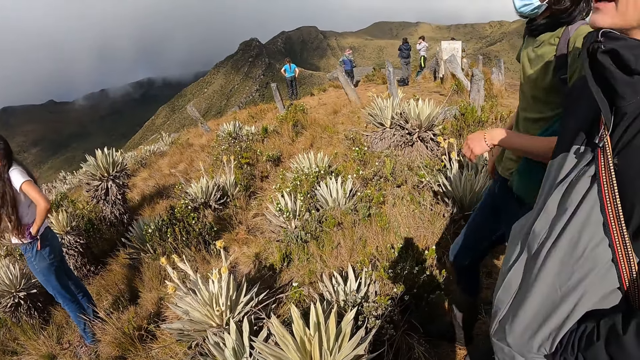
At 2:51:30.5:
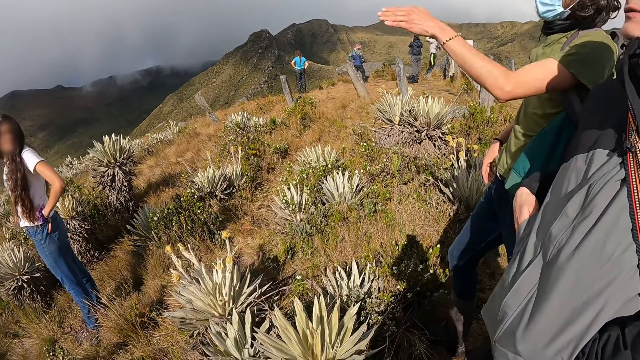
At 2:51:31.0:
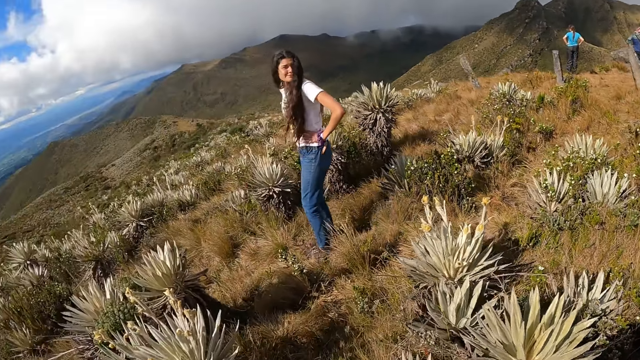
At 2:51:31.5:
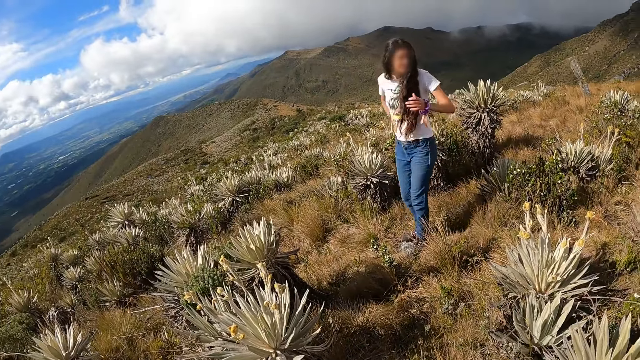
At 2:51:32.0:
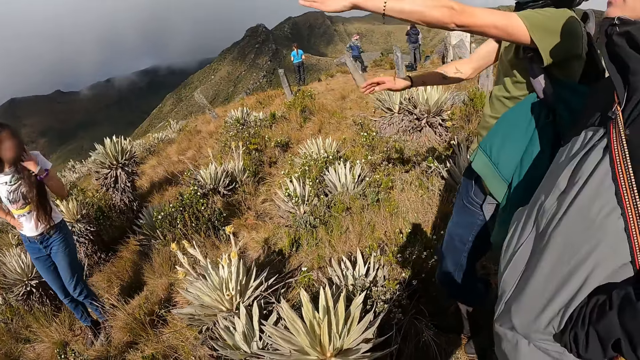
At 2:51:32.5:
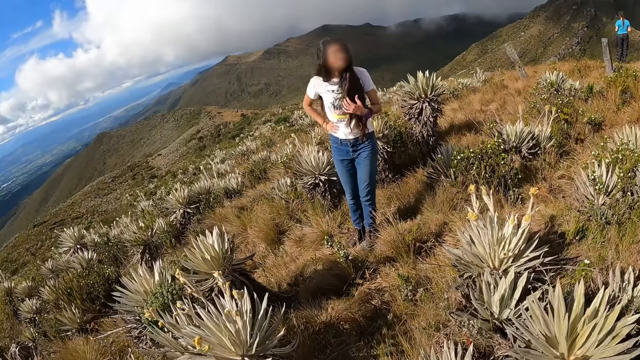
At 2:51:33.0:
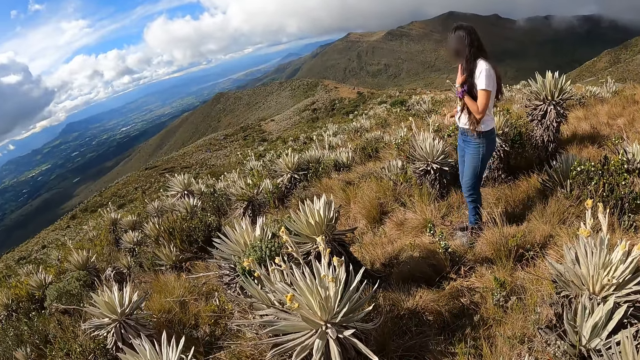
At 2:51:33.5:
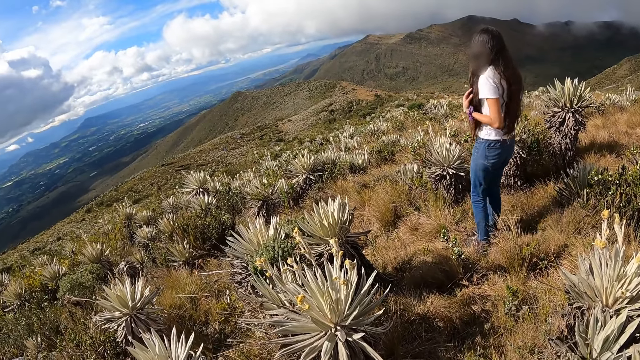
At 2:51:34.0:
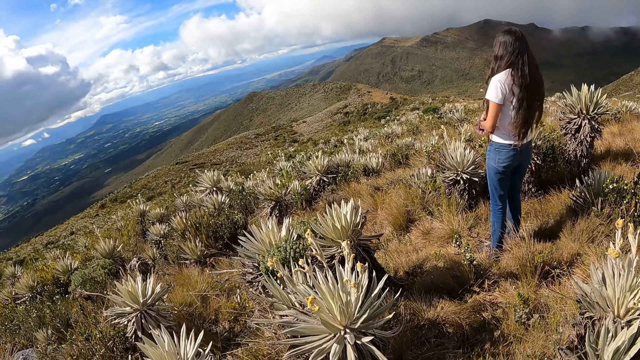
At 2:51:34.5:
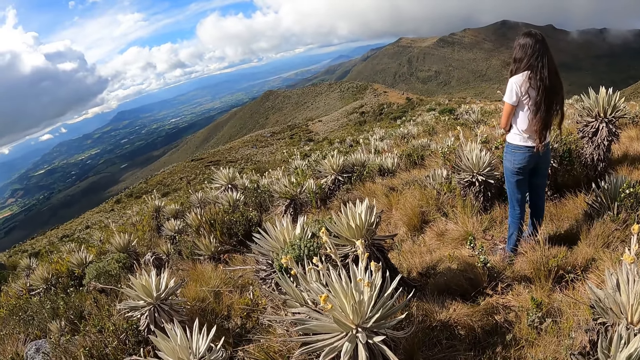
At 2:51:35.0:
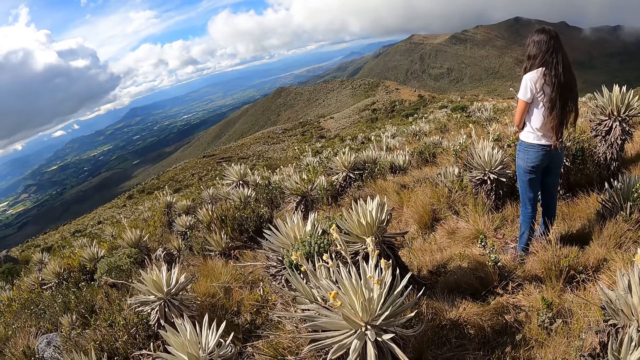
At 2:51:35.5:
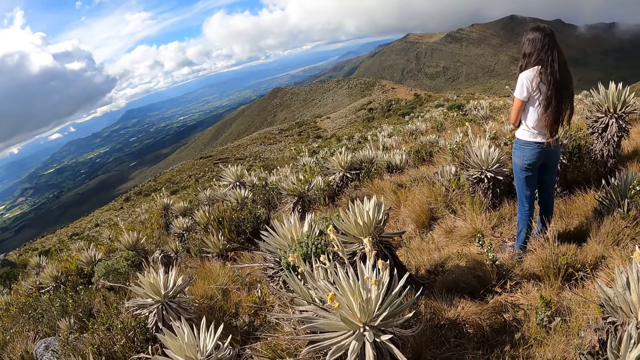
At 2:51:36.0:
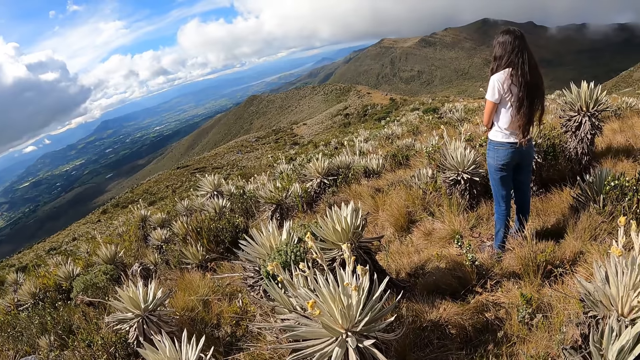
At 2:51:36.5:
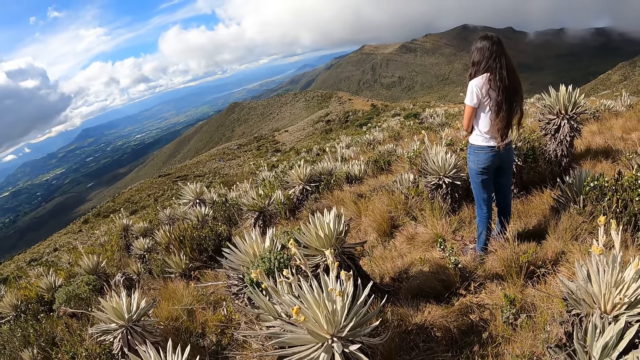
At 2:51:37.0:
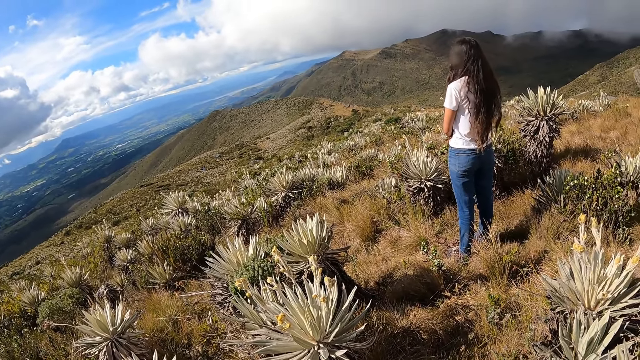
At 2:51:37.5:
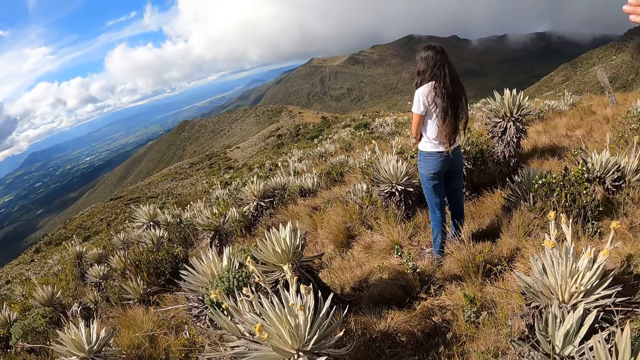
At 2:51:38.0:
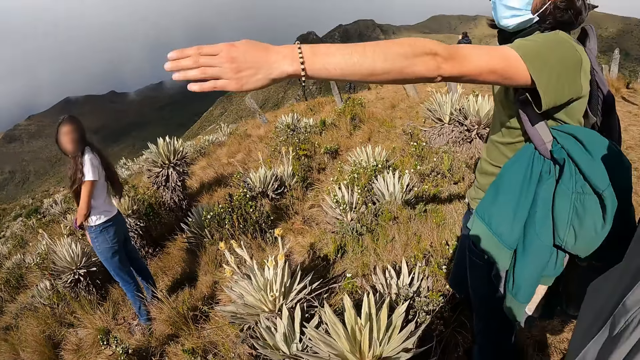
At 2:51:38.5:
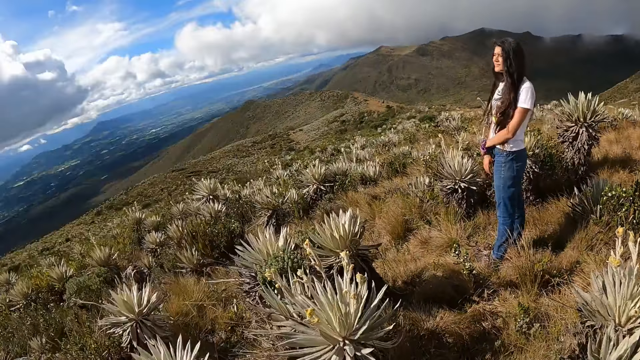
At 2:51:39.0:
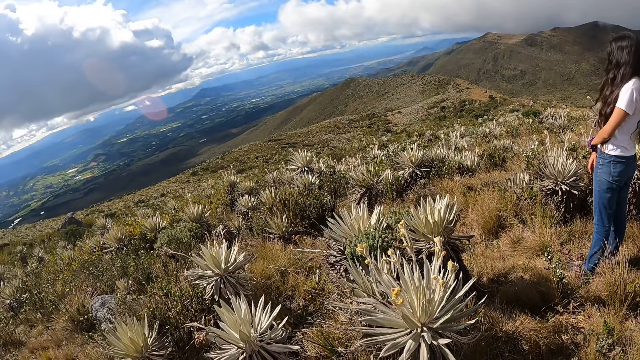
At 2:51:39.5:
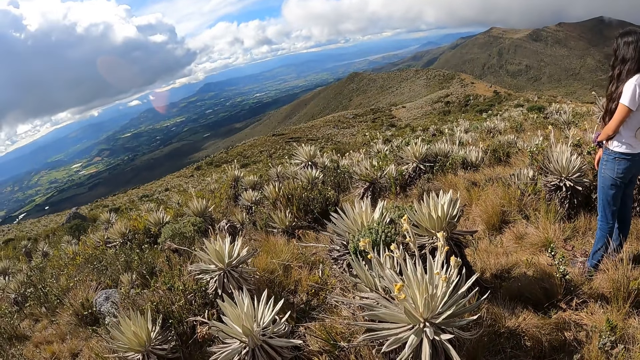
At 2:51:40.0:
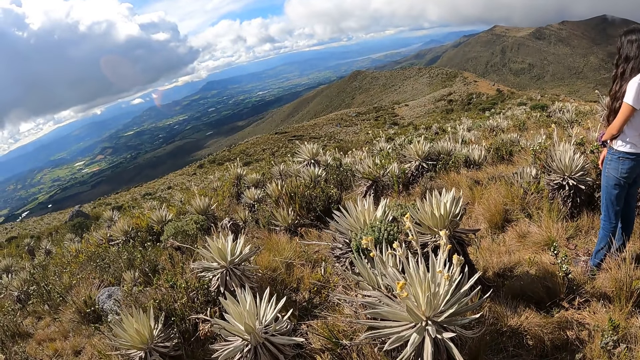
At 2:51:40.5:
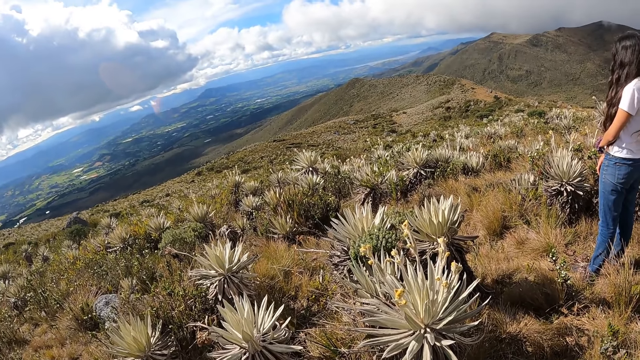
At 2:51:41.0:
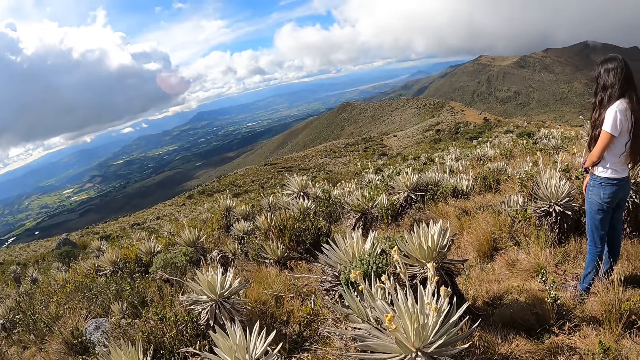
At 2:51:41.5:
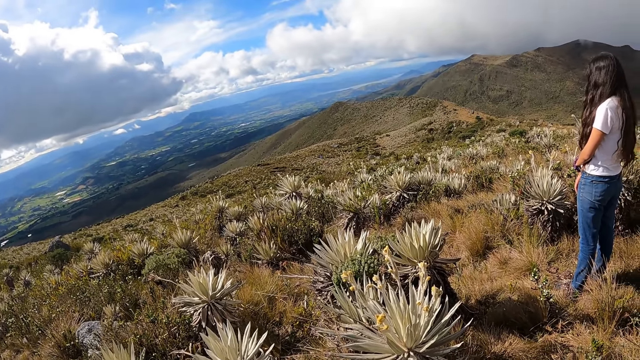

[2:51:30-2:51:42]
The man gestures with his left hand and pulls a bag strap with his right hand. The camera wearer looks around and looks down the valley. The woman moves her hair with her left hand. The man gestures with both hands. The camera wearer looks around and looks down the valley. They look around and look down the valley.

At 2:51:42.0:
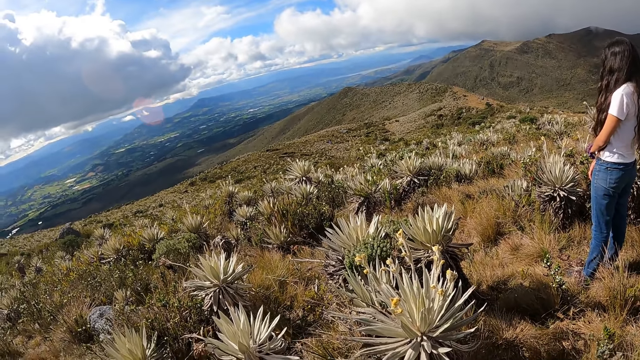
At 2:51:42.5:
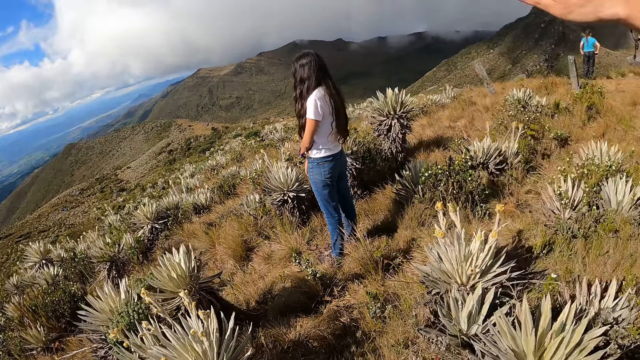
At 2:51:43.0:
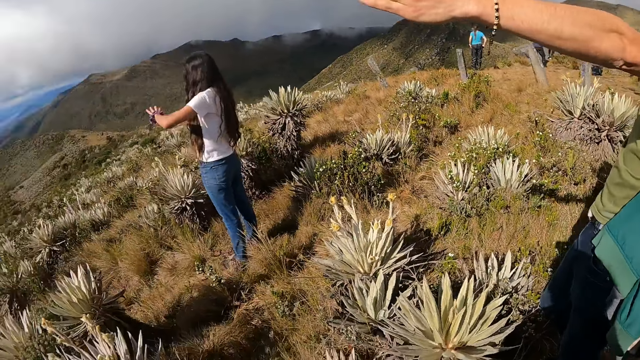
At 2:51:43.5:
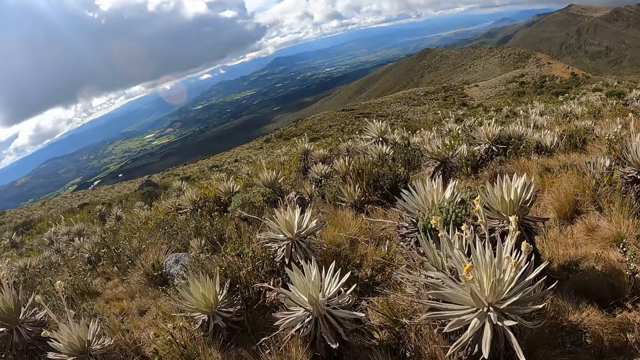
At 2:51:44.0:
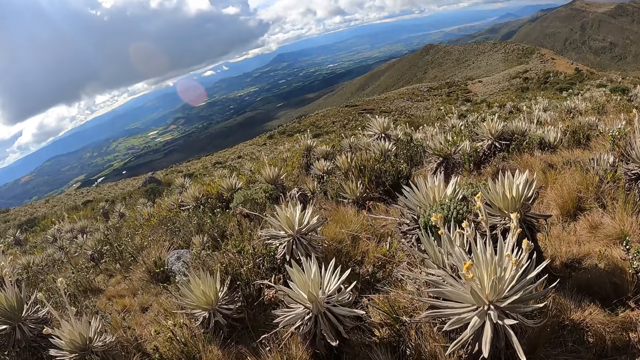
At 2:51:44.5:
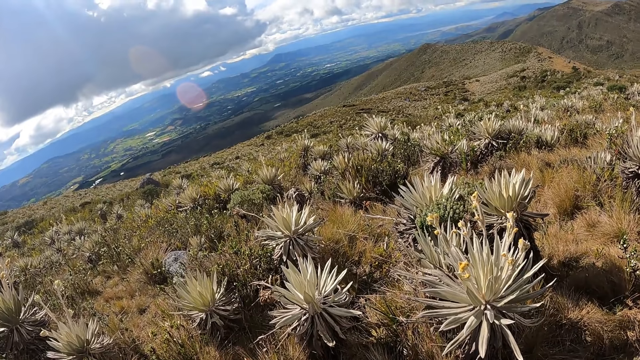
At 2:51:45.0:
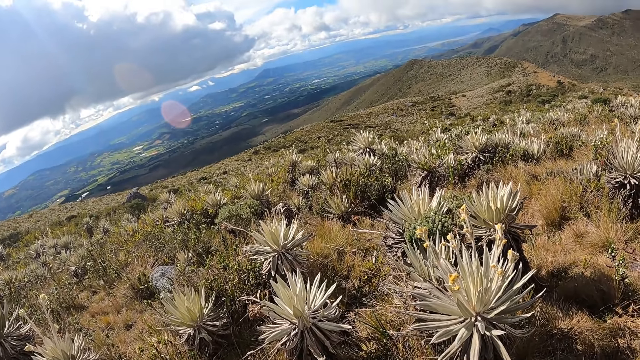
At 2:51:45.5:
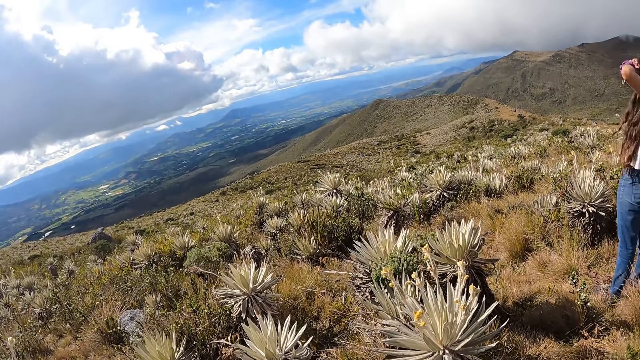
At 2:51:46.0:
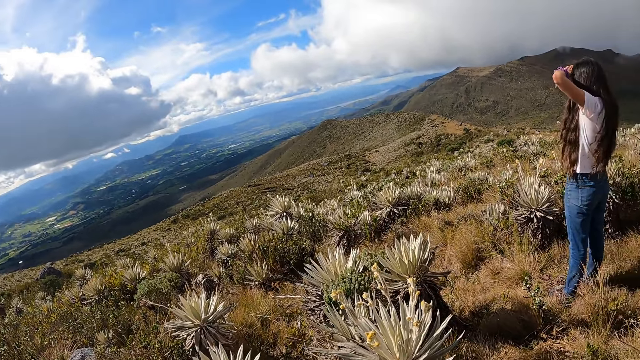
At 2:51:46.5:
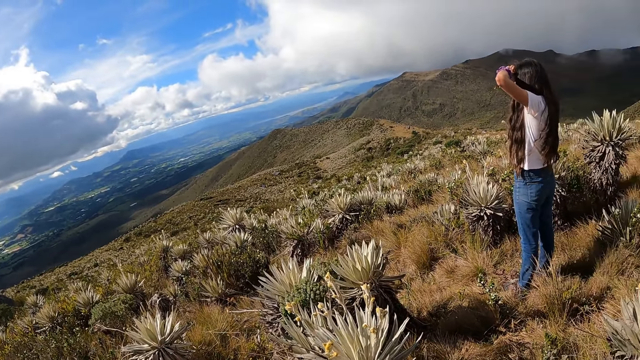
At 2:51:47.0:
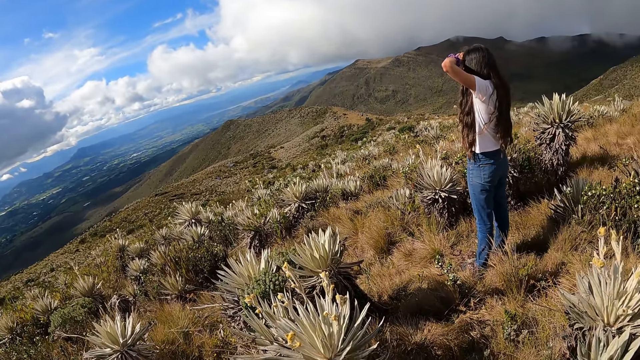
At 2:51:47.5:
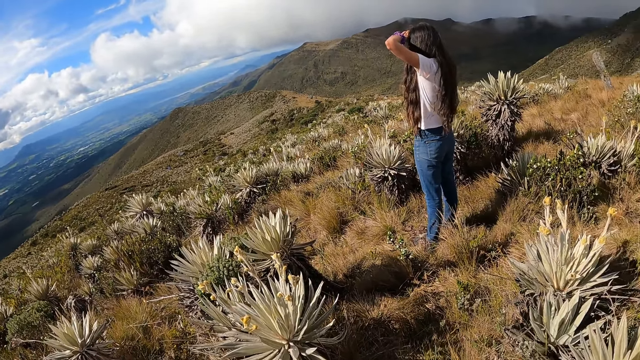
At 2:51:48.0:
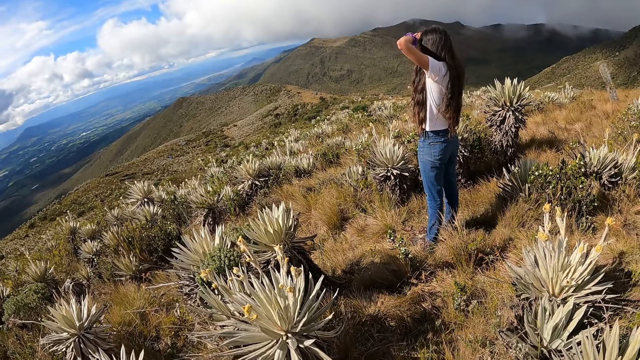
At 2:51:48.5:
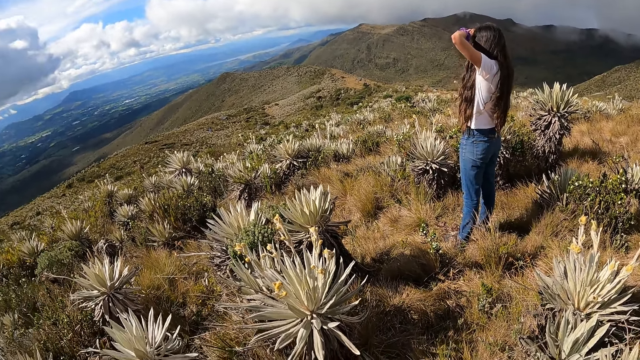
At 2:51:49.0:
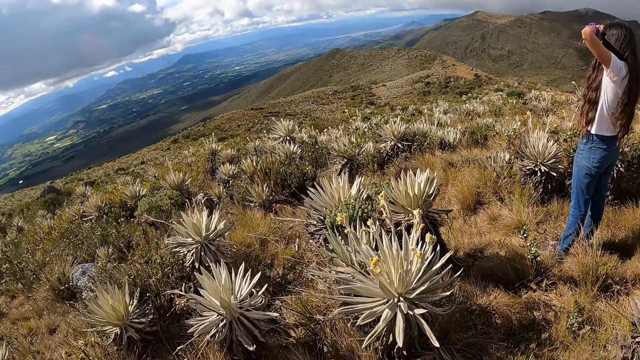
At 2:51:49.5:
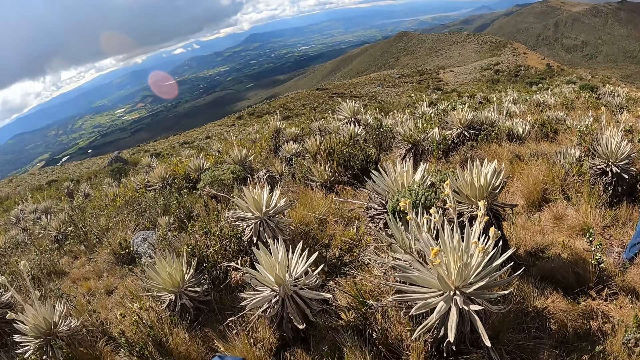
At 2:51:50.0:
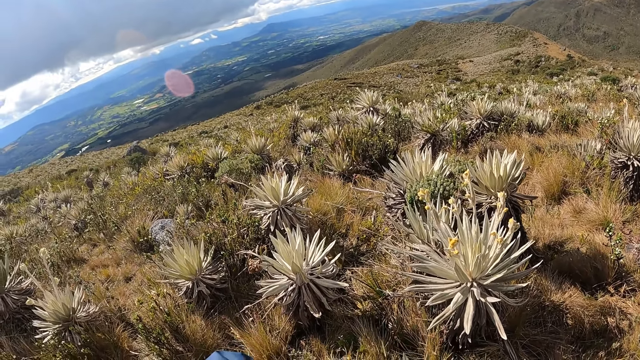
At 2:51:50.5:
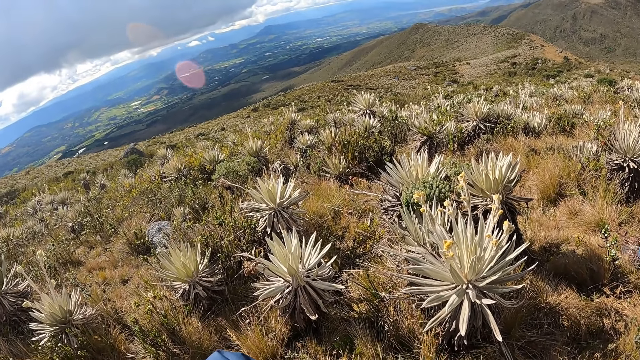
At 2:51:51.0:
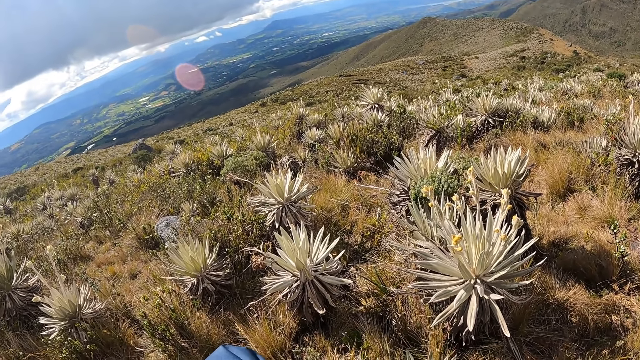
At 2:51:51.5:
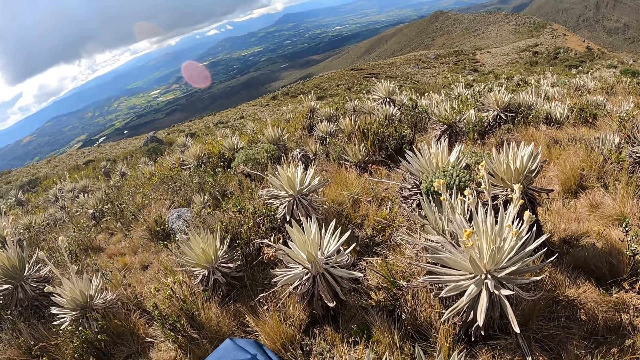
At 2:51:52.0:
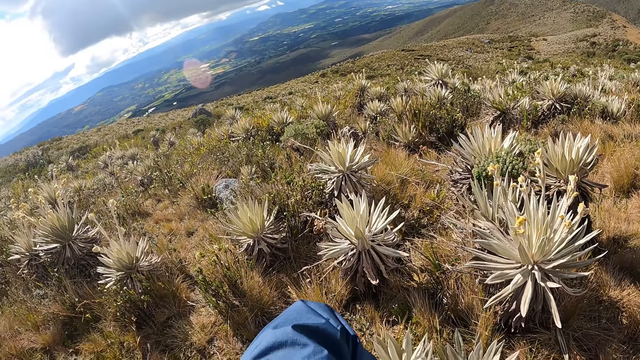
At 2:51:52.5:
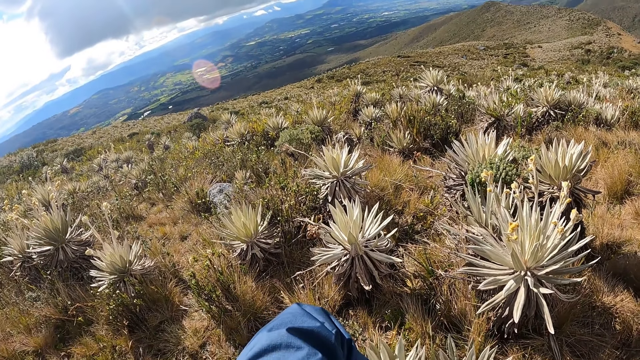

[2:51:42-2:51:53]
The camera wearer looks around. The woman lifts her hands towards her head. The camera wearer looks down the valley.
